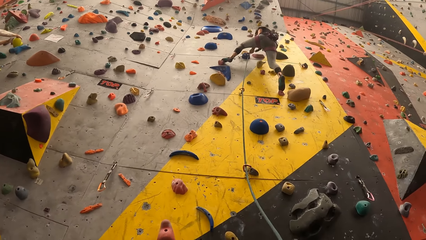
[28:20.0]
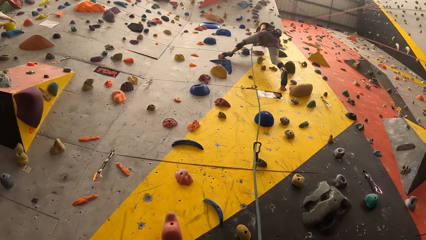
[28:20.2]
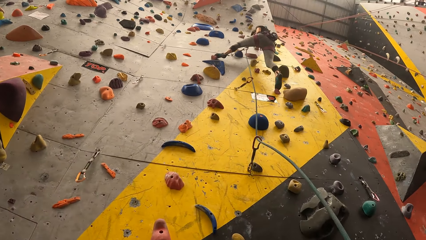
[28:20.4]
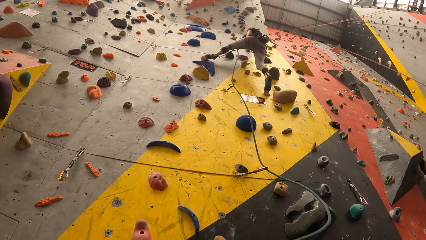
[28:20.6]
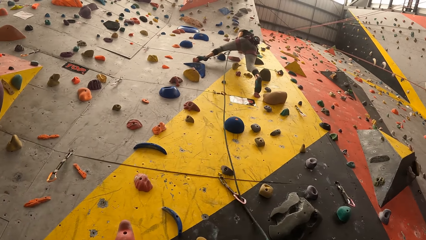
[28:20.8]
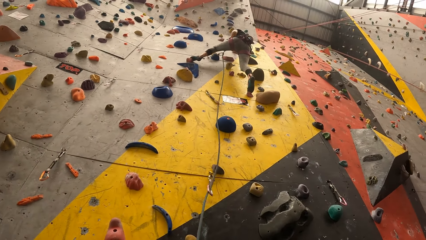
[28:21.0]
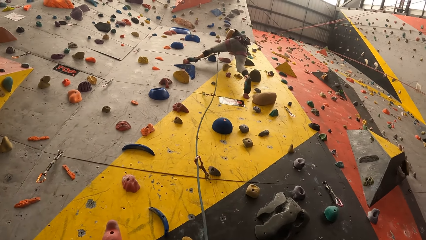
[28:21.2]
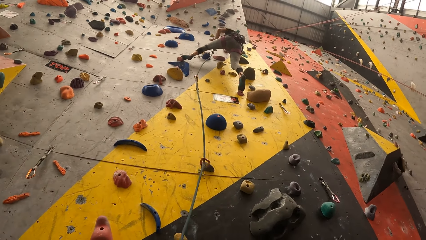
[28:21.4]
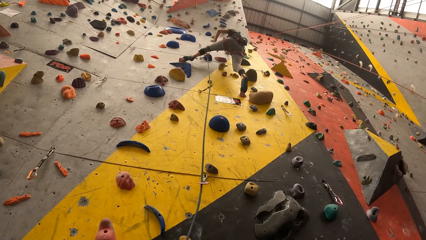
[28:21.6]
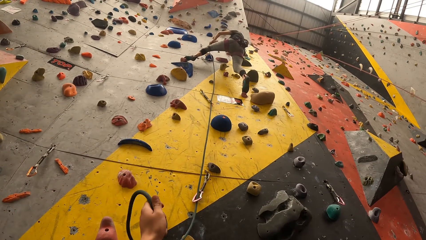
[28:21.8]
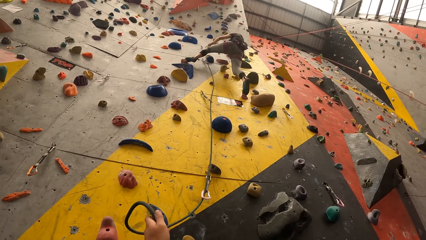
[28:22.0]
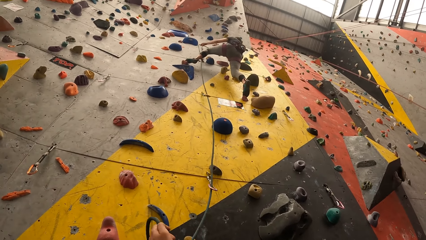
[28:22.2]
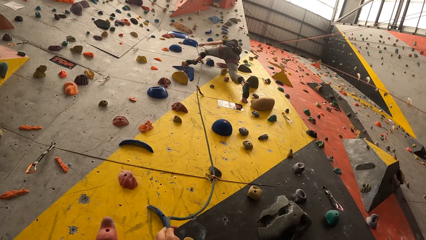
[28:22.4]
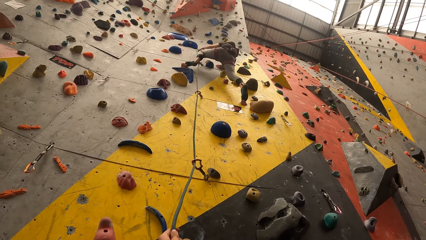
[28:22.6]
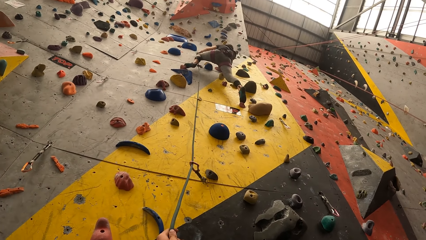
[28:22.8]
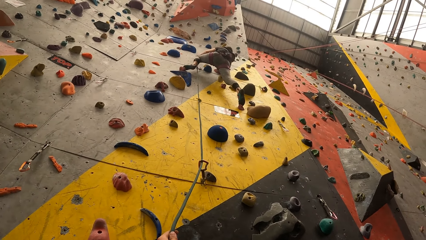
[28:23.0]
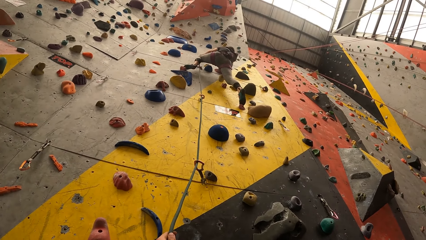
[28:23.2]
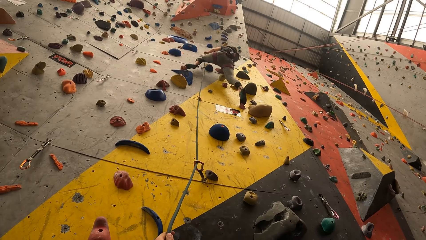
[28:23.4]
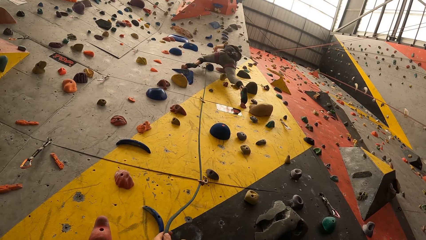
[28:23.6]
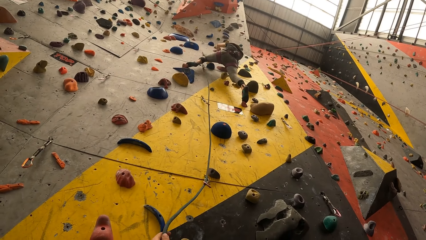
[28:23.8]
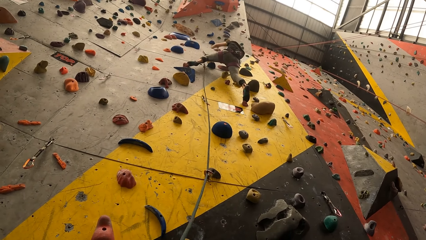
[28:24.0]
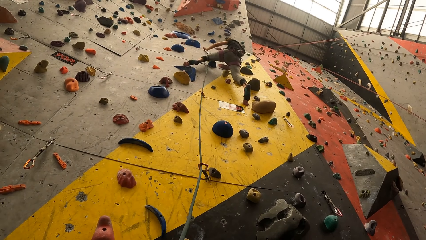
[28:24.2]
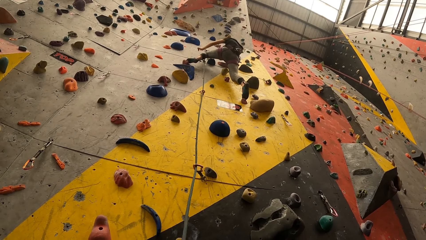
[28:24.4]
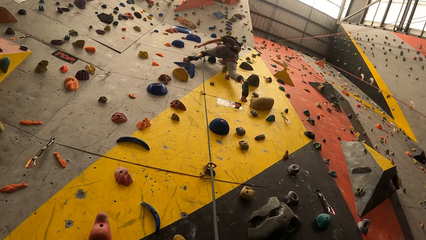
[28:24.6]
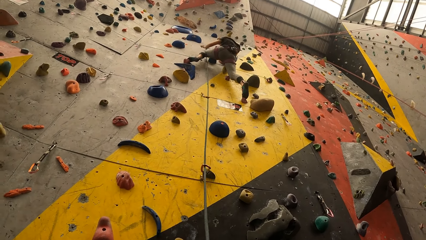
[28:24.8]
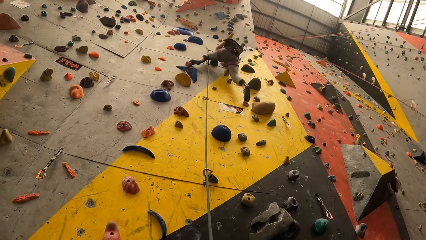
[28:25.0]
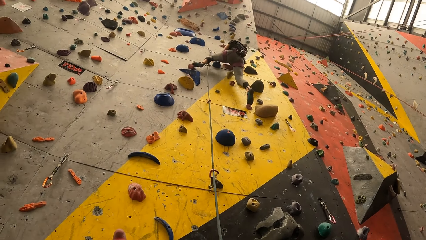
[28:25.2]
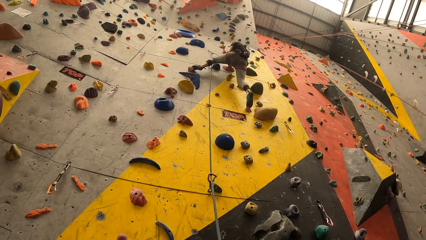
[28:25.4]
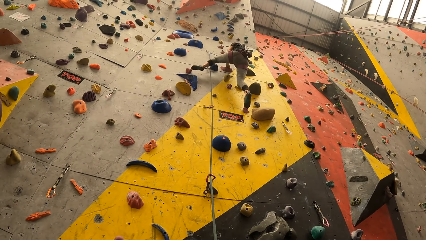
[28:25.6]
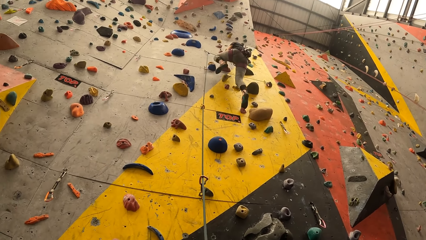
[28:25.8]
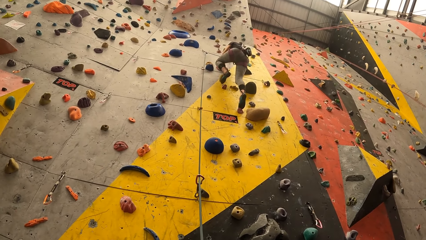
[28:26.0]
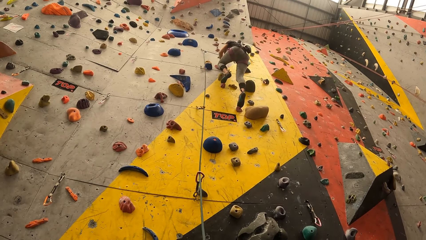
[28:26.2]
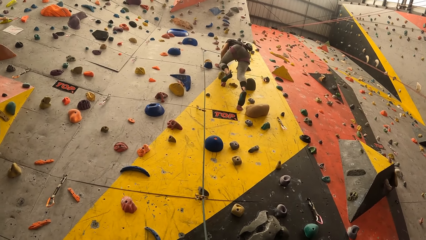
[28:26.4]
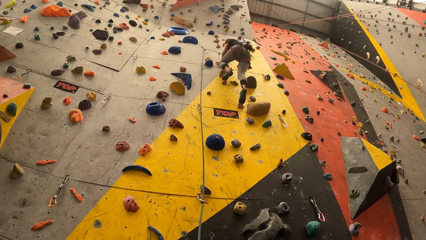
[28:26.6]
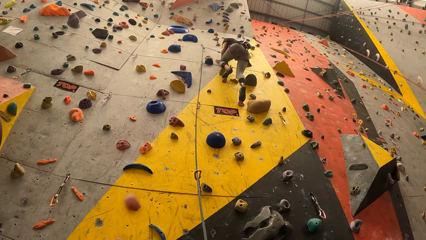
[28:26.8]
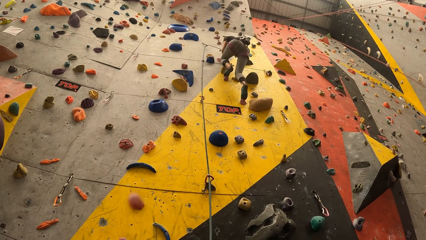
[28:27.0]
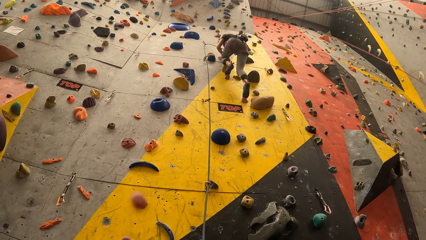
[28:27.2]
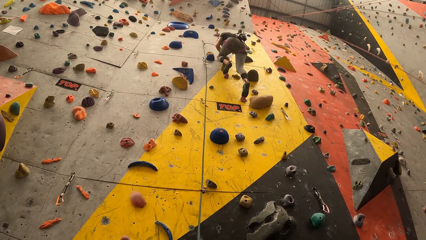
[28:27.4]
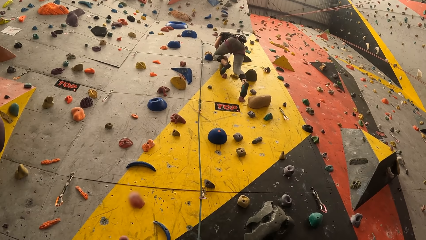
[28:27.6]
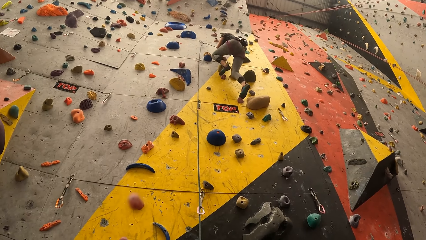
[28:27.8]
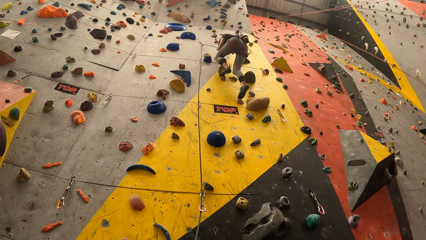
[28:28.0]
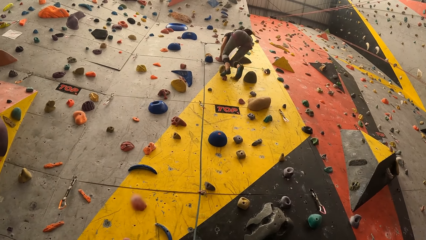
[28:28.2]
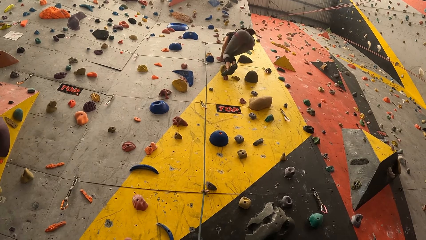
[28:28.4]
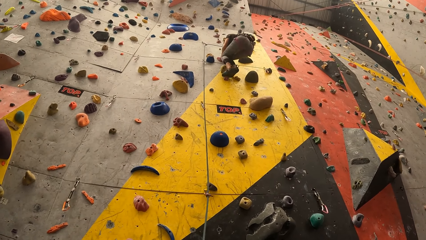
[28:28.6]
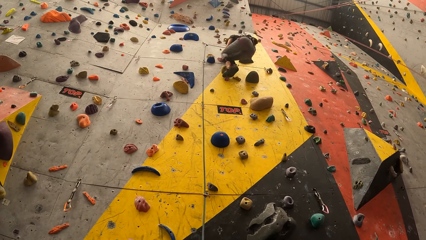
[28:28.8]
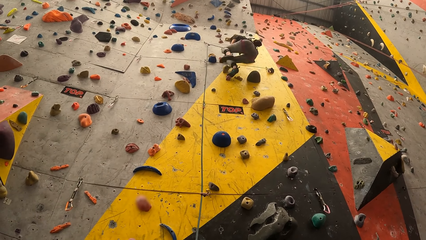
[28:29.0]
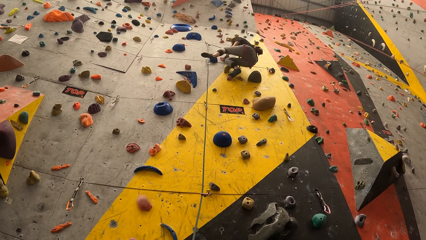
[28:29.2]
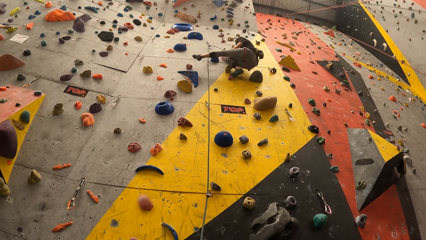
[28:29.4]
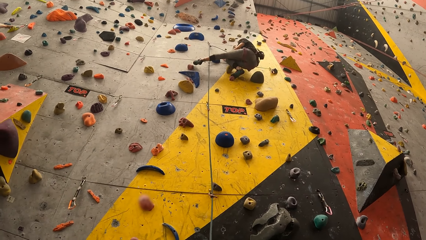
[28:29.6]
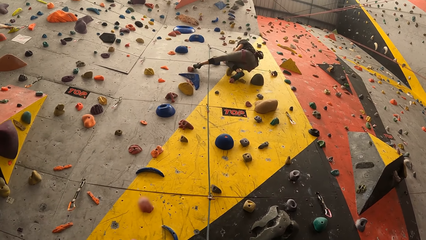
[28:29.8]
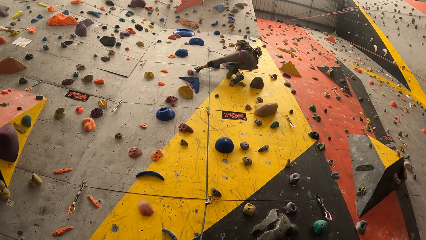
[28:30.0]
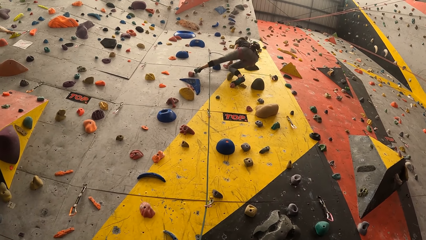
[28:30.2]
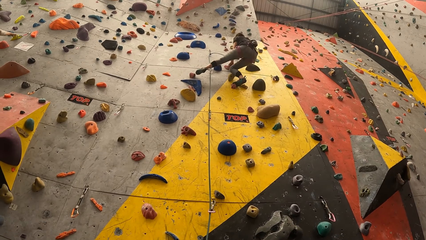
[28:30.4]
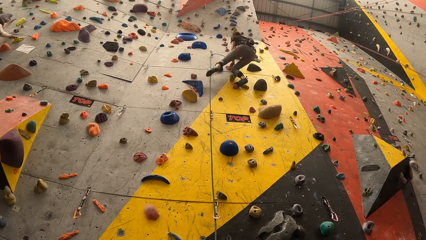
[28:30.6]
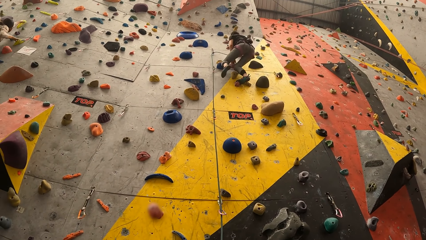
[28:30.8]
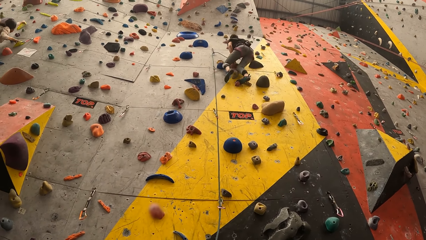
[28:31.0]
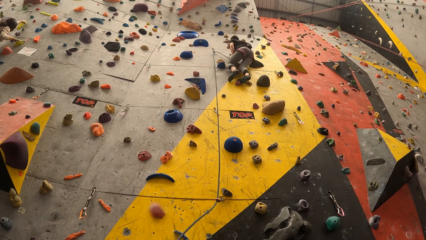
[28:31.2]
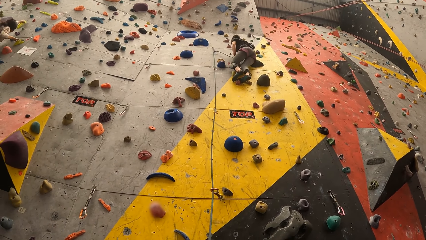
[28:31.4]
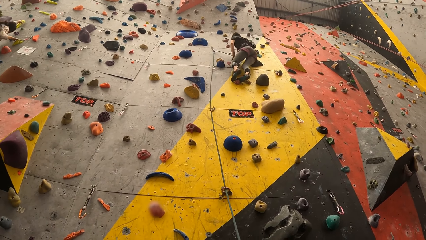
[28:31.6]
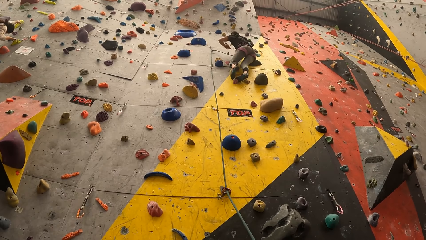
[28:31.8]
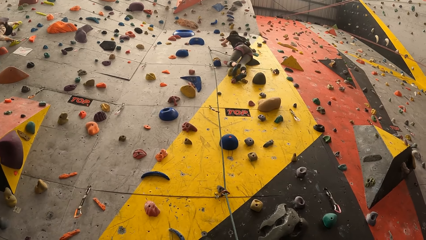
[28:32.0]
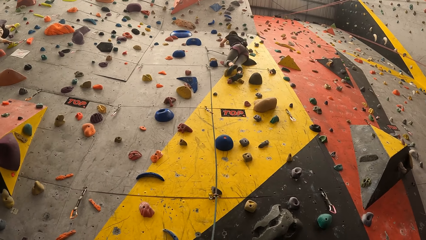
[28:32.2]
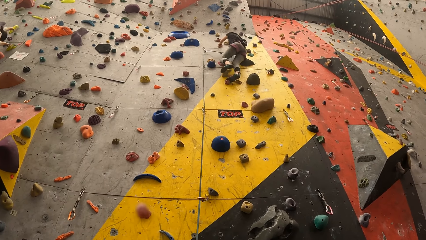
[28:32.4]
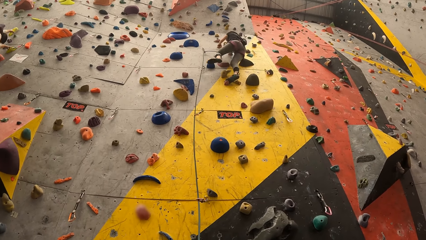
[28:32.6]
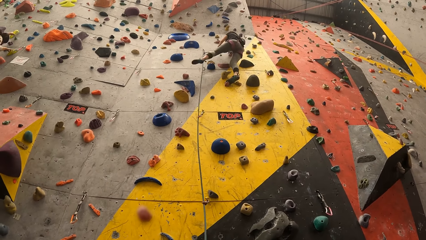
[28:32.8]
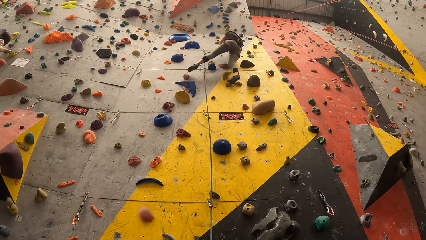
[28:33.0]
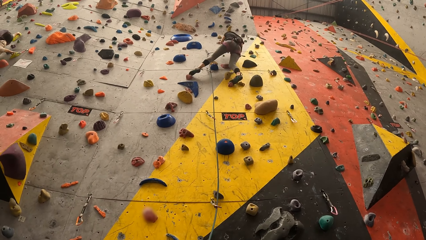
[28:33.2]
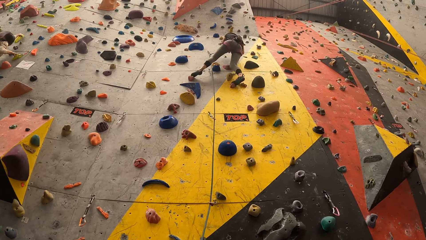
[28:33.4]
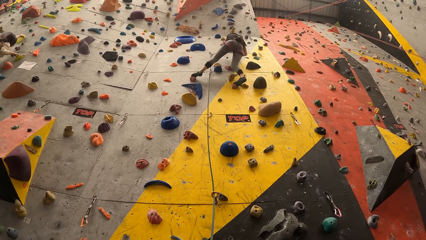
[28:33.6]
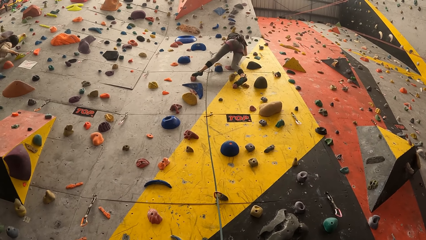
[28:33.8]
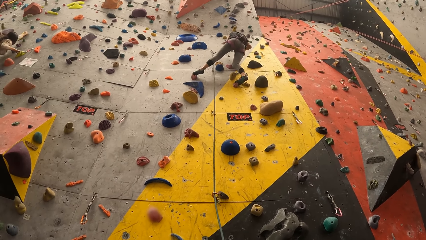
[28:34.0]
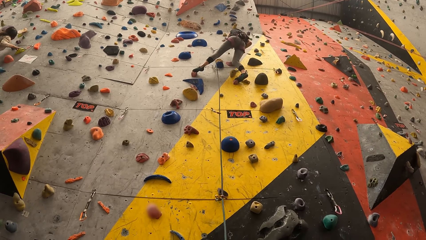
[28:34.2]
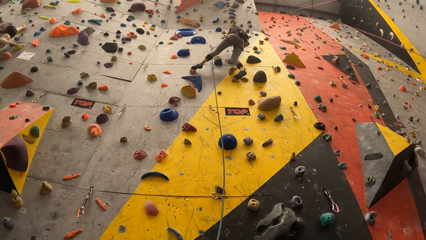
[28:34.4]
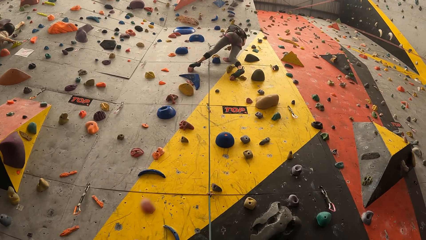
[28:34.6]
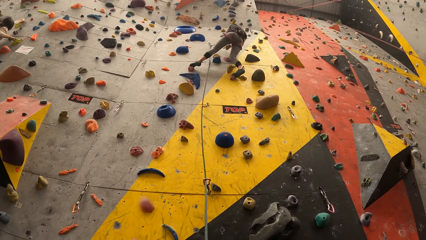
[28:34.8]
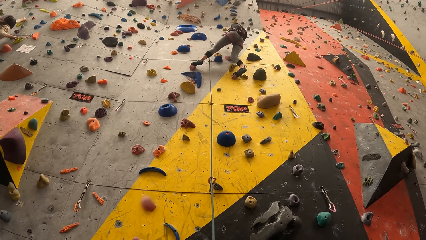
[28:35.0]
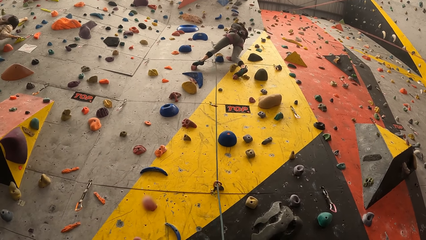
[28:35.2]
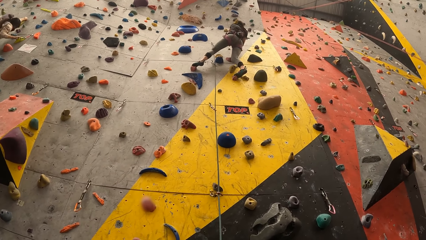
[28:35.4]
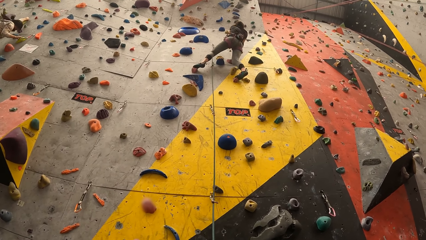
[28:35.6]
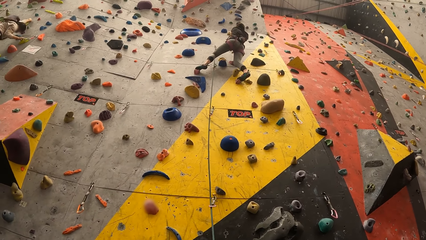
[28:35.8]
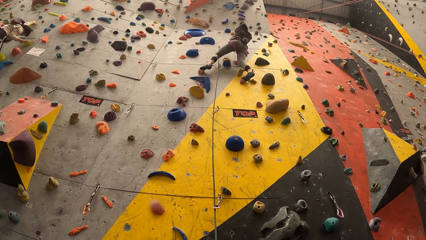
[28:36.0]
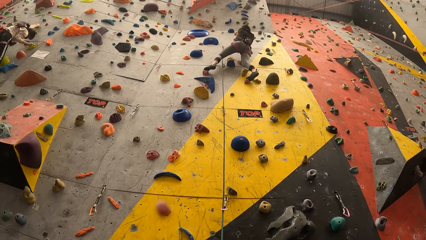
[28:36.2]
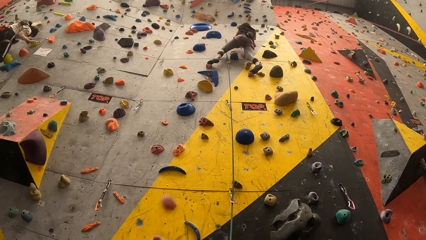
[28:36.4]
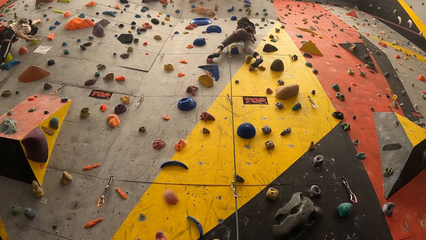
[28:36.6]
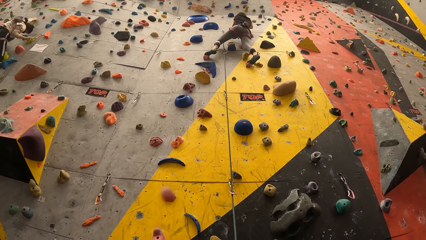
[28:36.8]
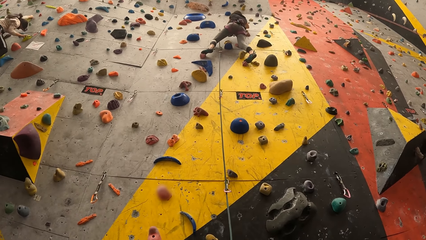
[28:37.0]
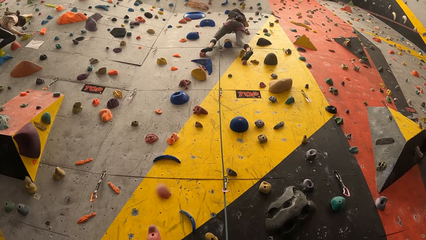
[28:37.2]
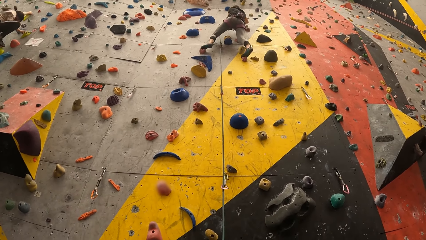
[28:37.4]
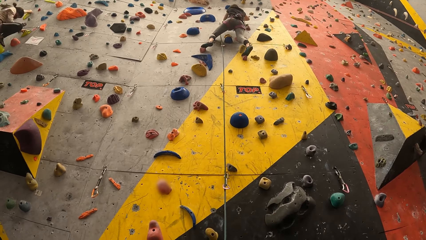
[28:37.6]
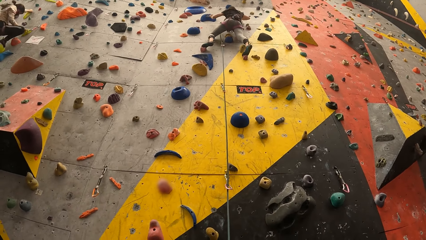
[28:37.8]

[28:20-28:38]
The camera wearer raises up the climbing rope.
